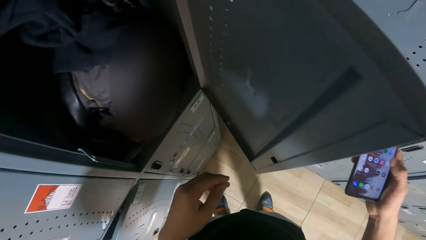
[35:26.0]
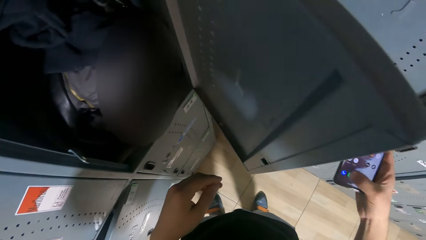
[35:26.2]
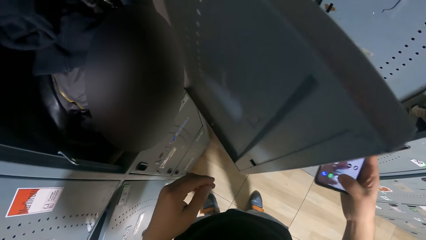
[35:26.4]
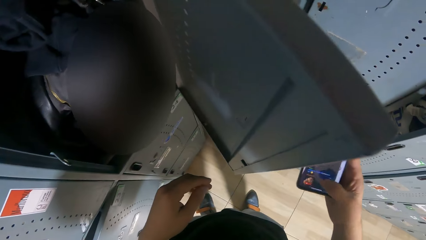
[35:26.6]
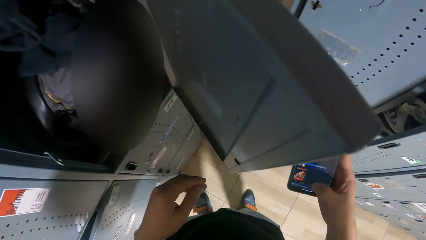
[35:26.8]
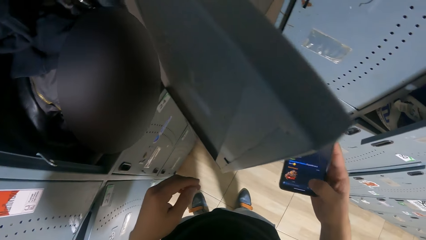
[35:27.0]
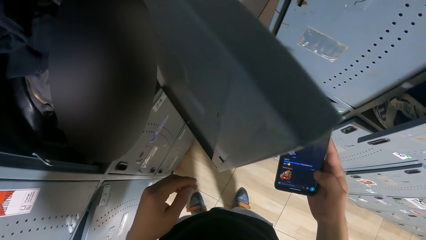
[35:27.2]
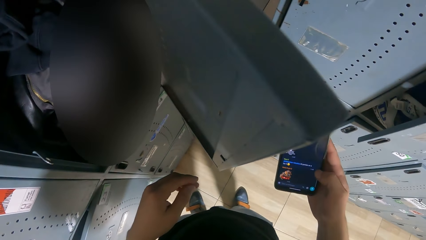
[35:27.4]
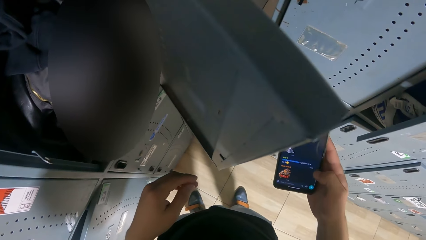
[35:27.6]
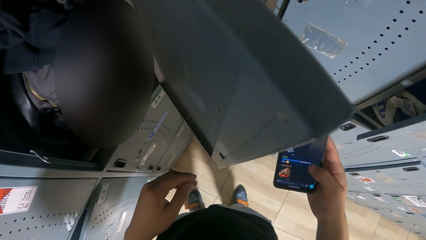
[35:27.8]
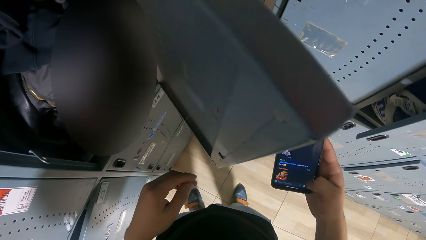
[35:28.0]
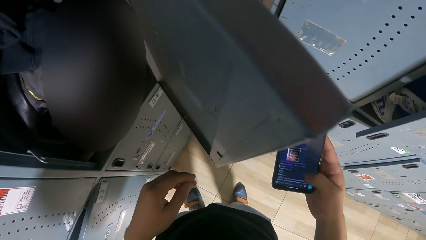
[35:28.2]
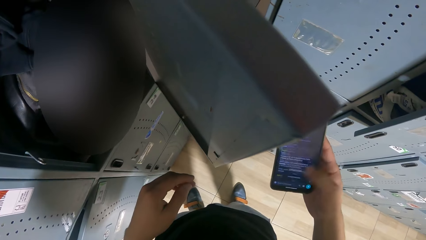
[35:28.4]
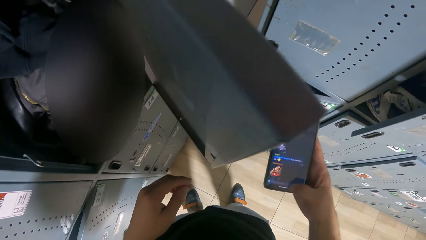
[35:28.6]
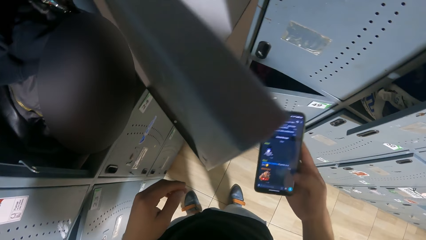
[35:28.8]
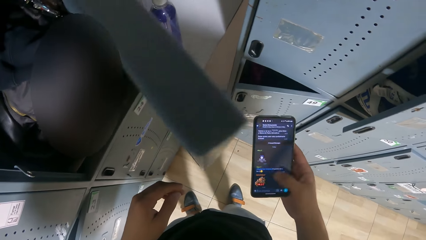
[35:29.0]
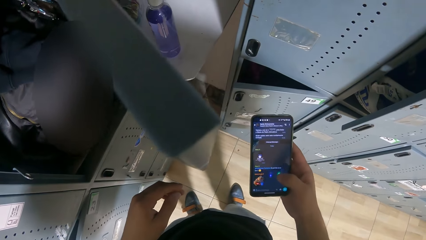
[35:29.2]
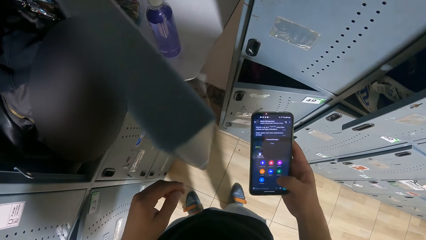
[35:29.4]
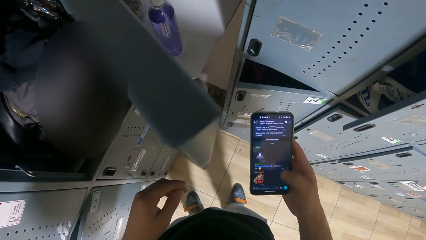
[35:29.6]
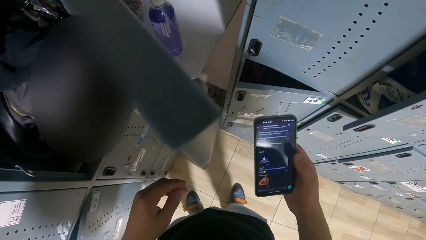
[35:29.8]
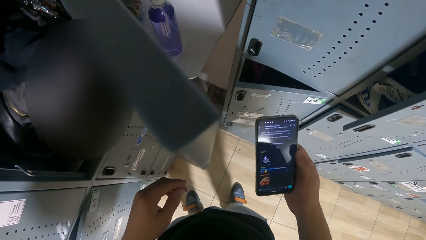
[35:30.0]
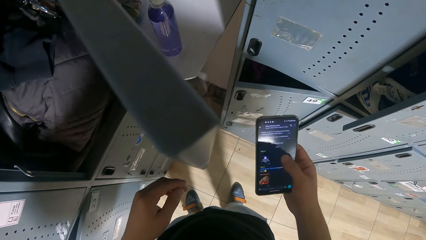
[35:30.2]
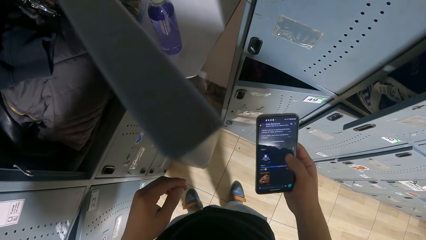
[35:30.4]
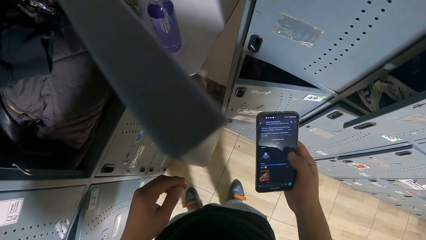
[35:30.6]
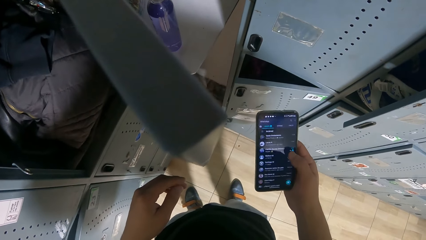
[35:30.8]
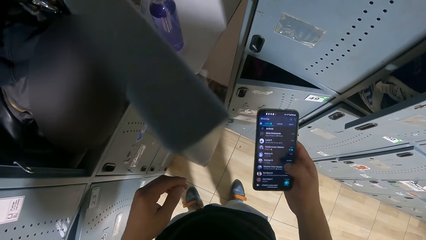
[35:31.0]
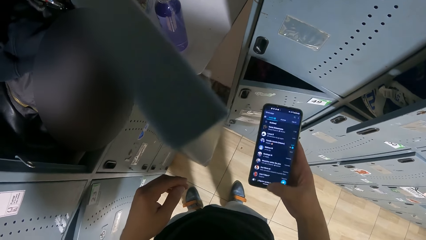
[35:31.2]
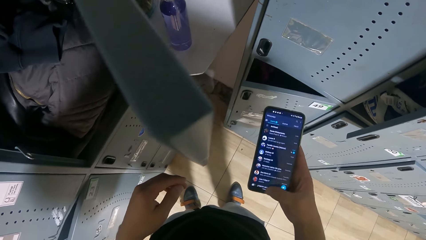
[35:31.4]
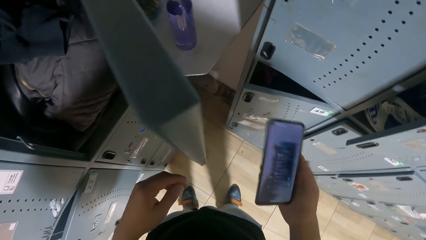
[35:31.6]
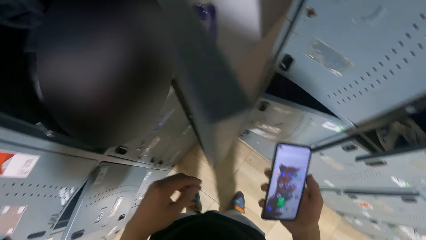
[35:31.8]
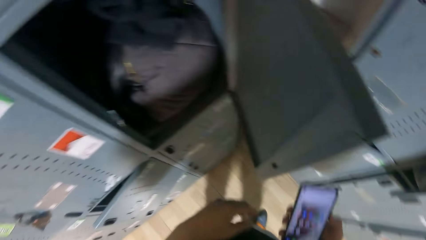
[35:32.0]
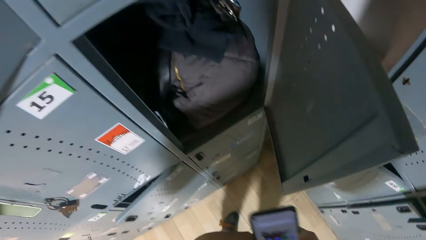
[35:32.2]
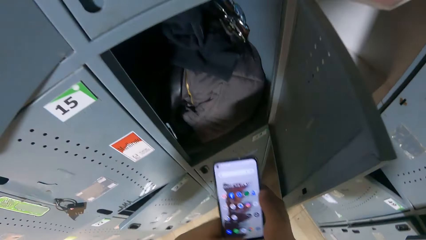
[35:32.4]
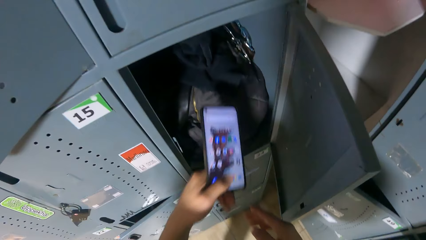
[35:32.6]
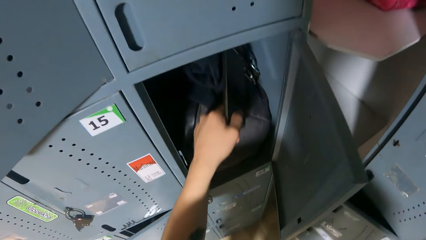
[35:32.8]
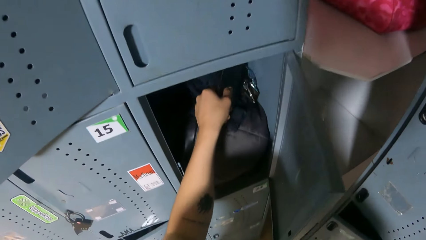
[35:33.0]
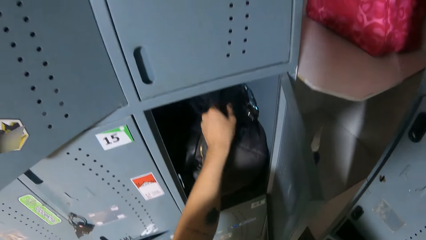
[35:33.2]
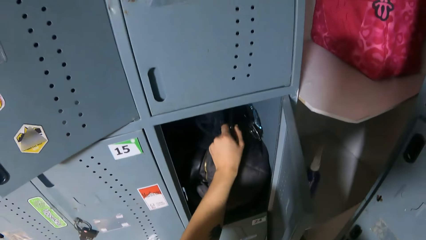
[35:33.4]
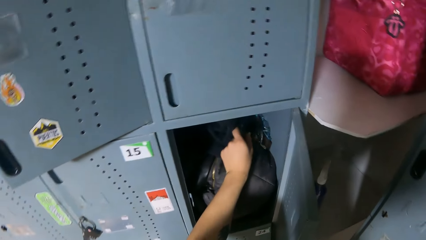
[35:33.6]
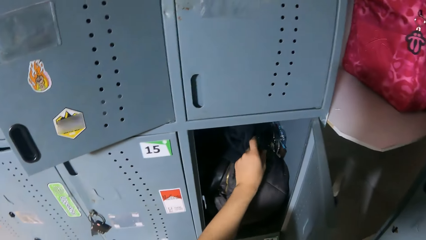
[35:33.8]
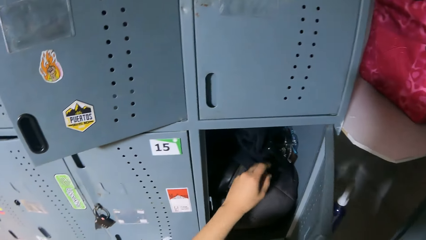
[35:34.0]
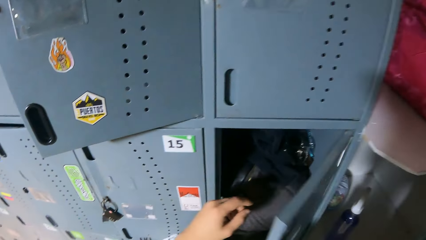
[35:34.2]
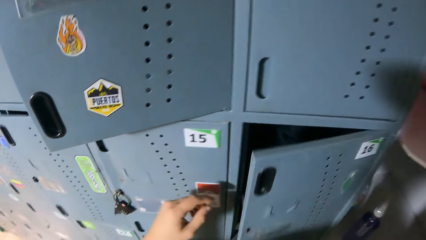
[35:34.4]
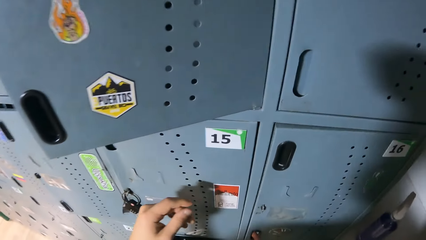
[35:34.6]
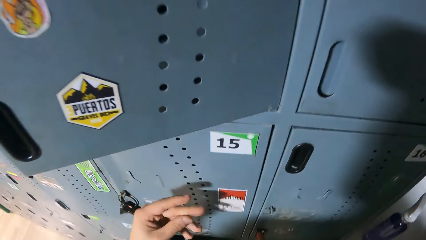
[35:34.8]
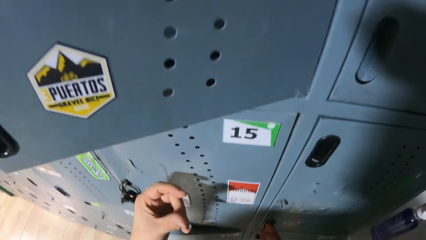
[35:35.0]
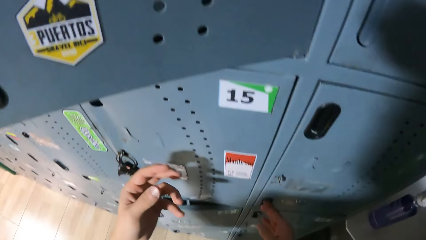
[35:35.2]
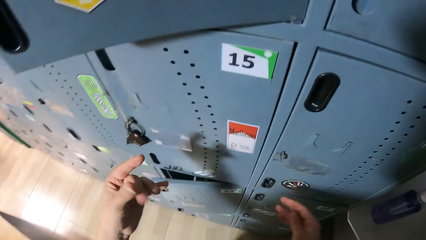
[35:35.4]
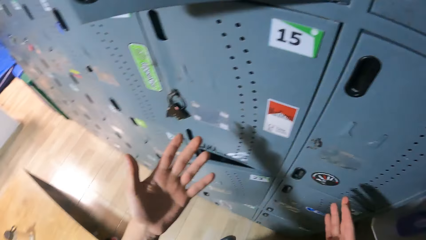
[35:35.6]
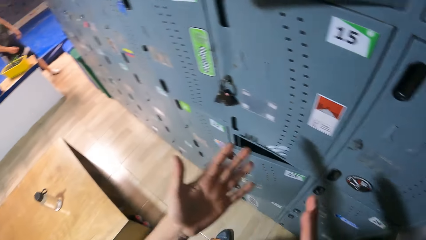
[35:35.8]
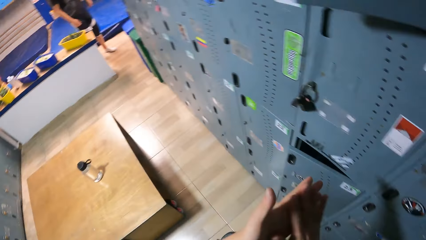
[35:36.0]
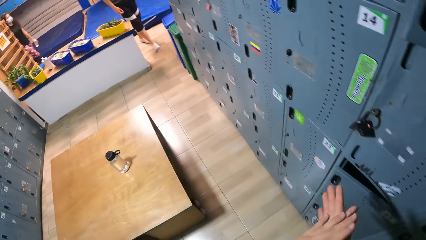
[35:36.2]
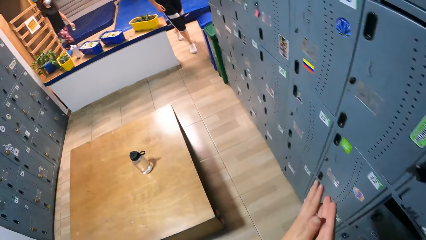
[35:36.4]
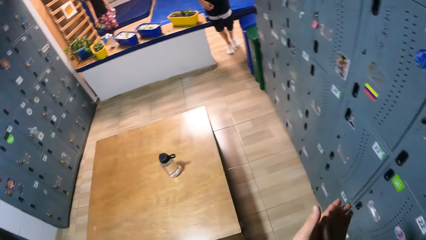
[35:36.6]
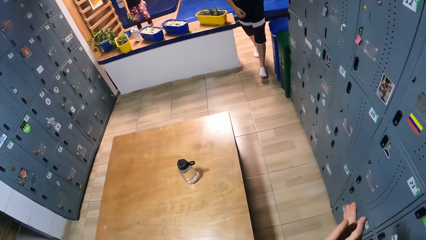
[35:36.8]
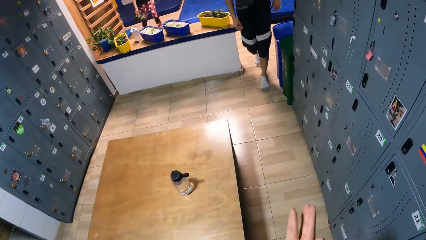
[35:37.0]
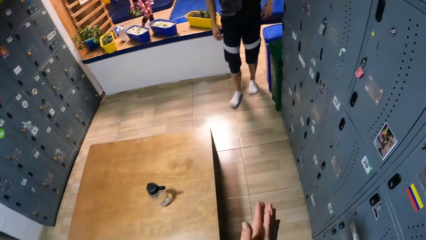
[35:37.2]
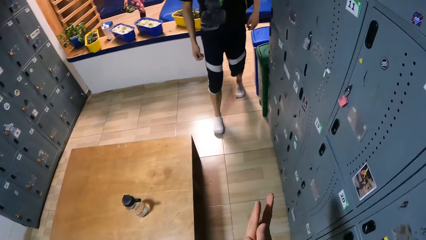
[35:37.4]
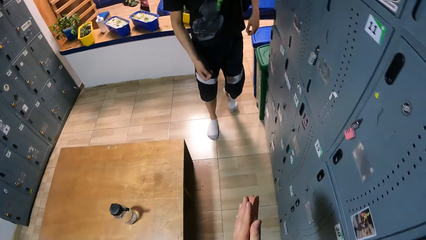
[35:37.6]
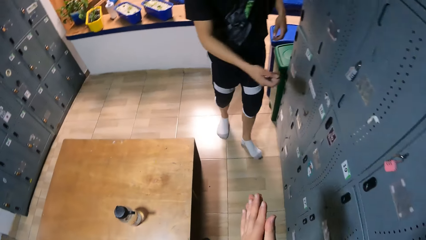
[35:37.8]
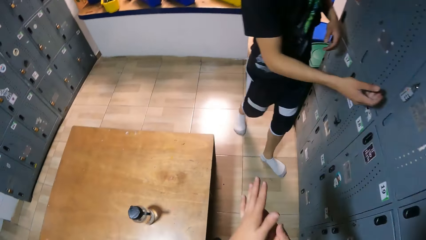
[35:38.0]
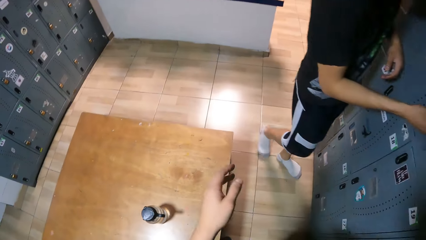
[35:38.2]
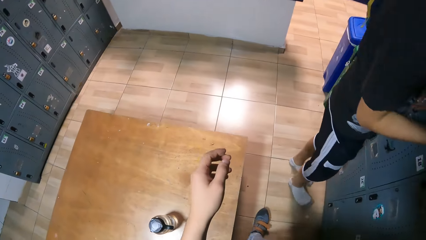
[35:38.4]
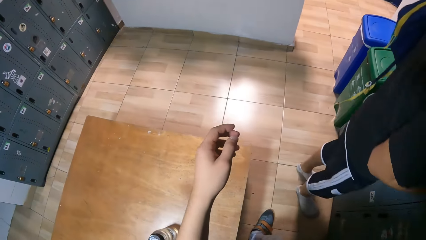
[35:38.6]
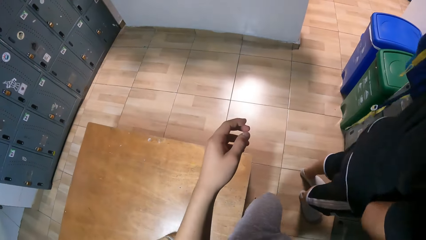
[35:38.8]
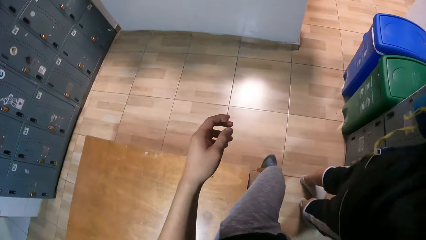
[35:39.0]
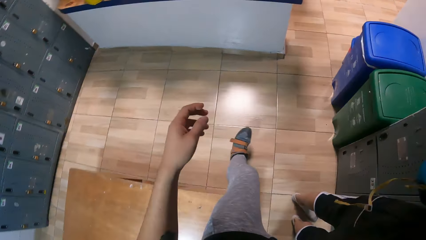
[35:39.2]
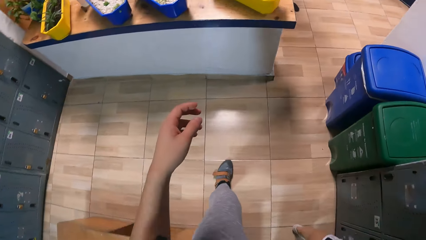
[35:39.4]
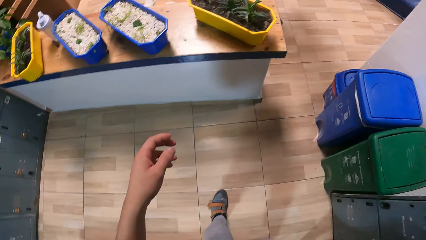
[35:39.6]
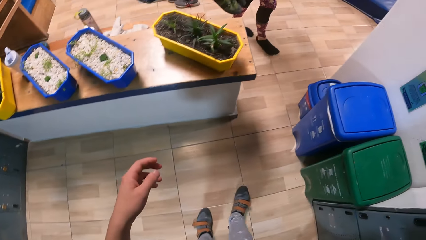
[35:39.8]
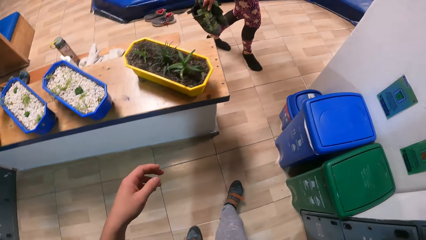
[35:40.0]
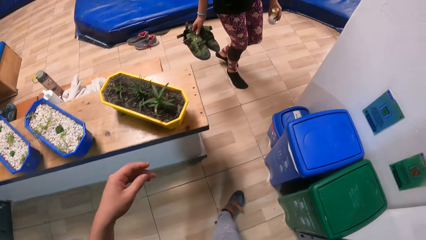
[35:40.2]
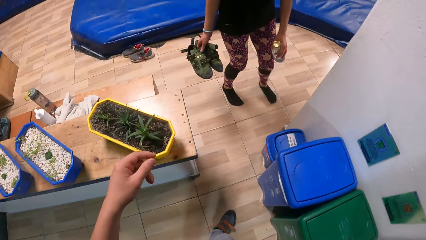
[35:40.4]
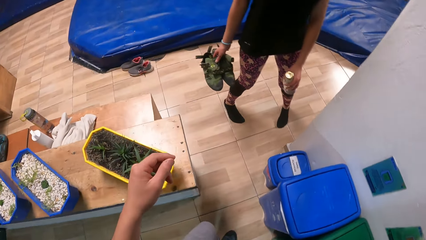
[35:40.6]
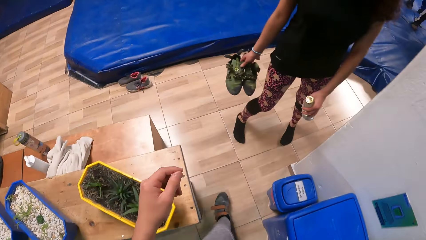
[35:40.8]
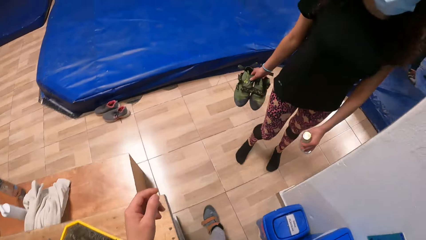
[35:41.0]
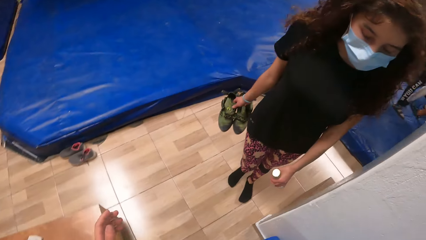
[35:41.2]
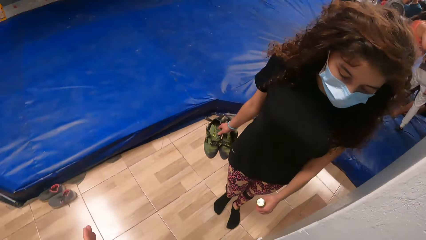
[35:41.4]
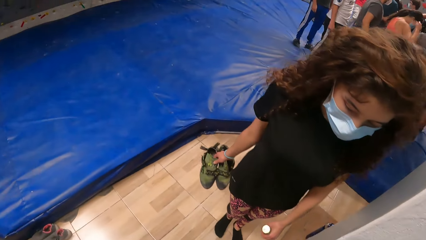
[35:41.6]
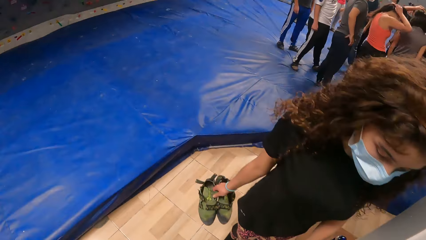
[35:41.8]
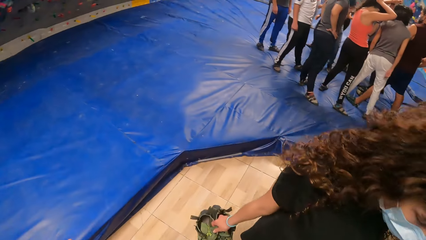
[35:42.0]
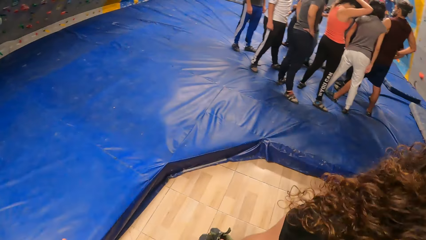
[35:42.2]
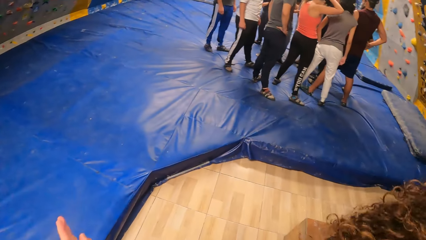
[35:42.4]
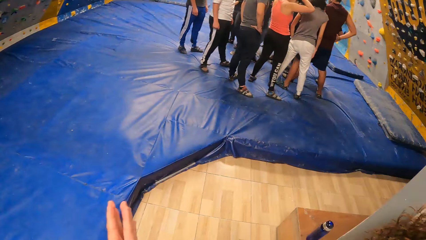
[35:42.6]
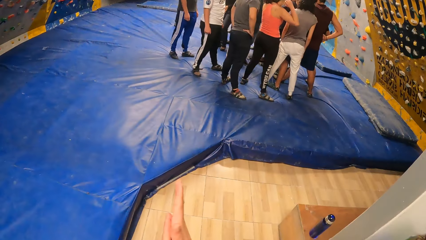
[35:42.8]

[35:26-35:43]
The camera wearer scrolls the mobile phone with her right hand. She puts the mobile phone in the cupboard or storage locker with her left hand. She locks her storage locker. She closes the cupboard with her right hand. She rubs her hands. She claps her hands. She walks around the wall climb challenge room.
